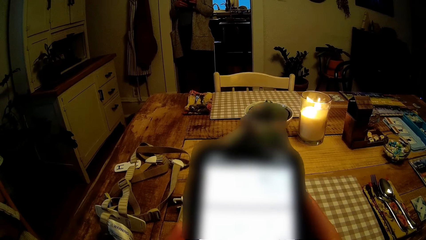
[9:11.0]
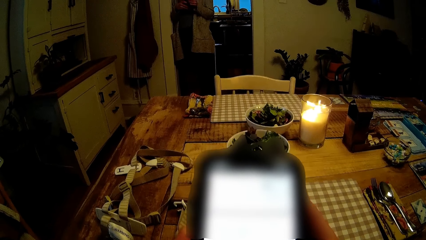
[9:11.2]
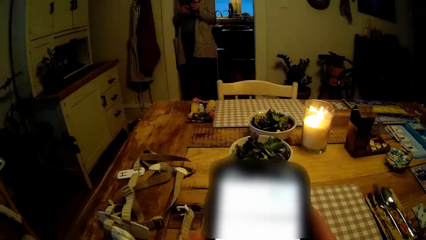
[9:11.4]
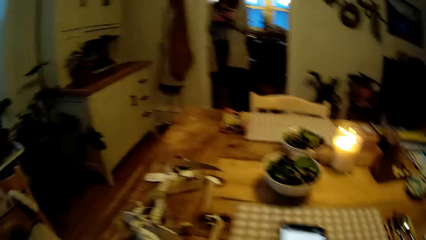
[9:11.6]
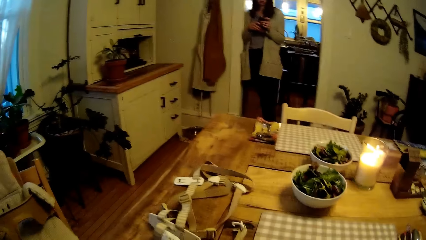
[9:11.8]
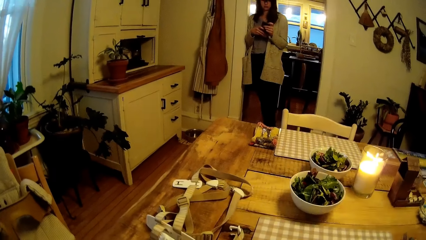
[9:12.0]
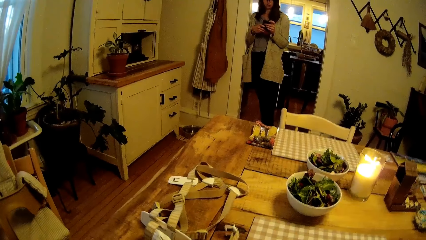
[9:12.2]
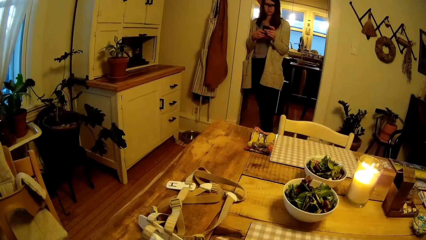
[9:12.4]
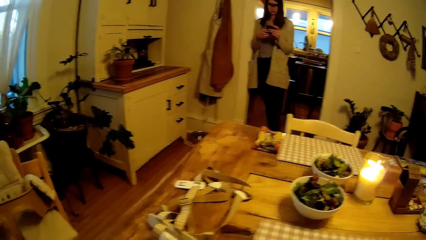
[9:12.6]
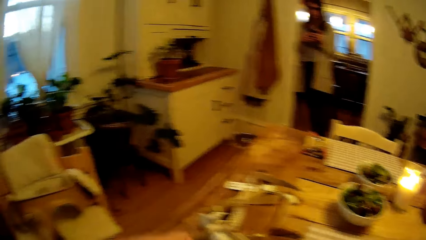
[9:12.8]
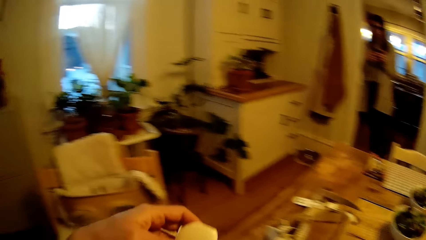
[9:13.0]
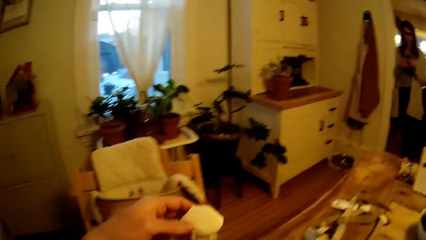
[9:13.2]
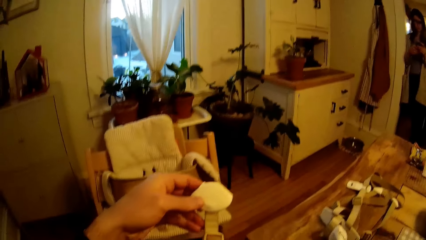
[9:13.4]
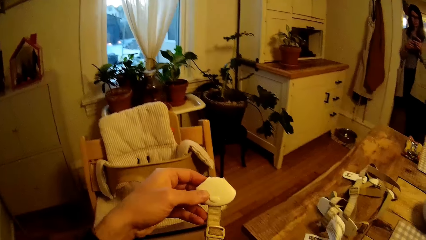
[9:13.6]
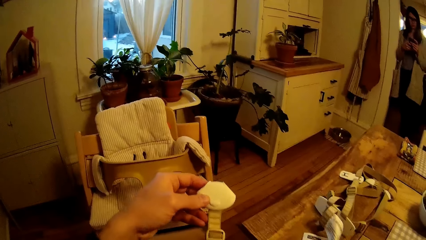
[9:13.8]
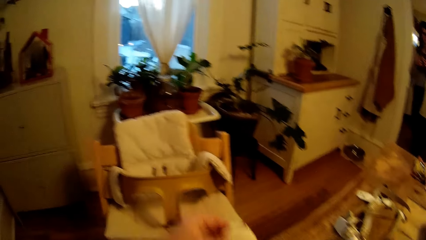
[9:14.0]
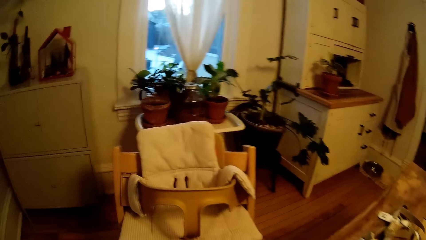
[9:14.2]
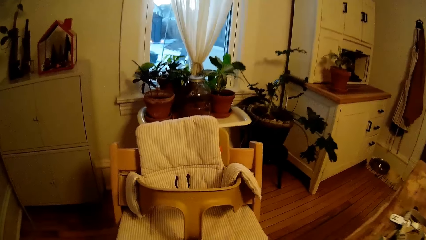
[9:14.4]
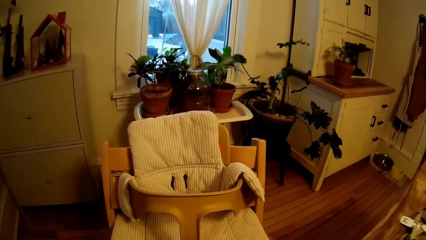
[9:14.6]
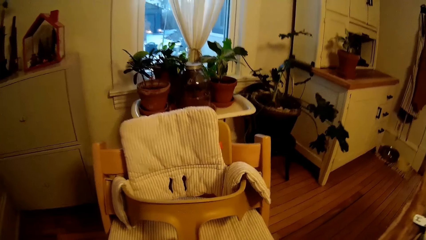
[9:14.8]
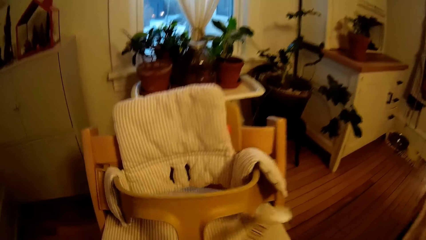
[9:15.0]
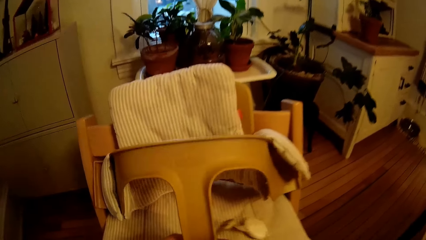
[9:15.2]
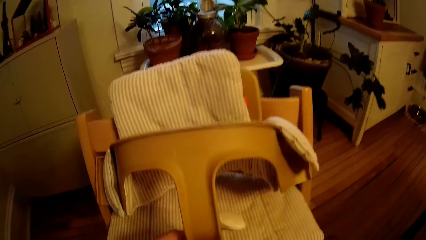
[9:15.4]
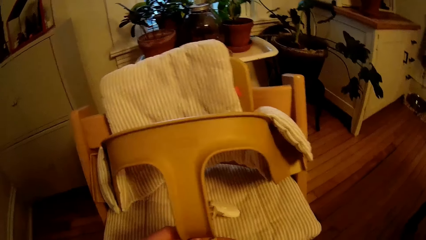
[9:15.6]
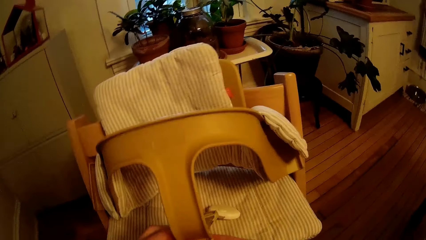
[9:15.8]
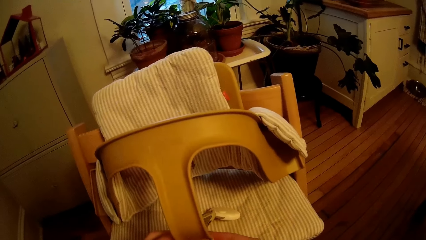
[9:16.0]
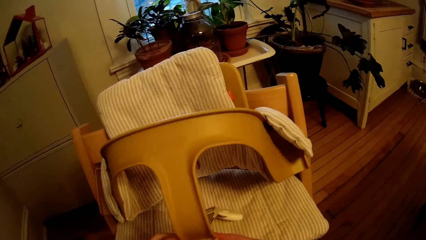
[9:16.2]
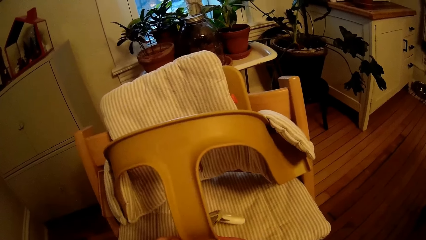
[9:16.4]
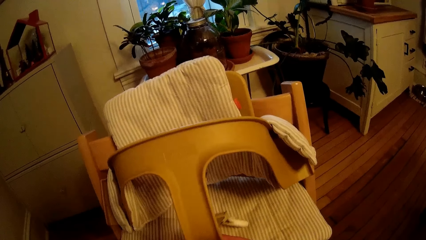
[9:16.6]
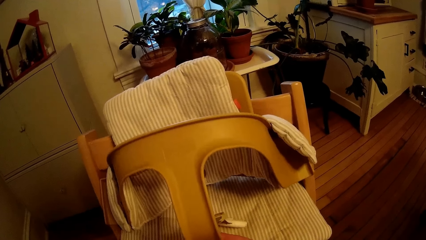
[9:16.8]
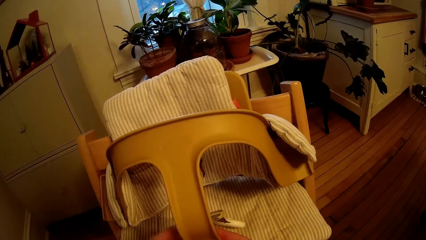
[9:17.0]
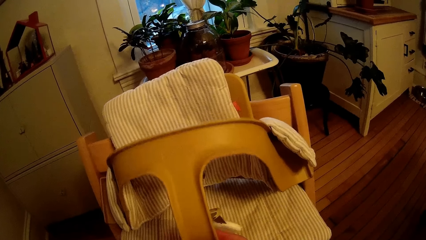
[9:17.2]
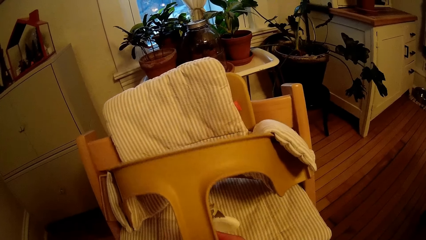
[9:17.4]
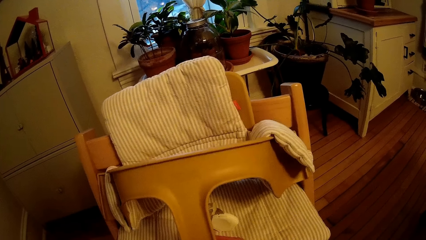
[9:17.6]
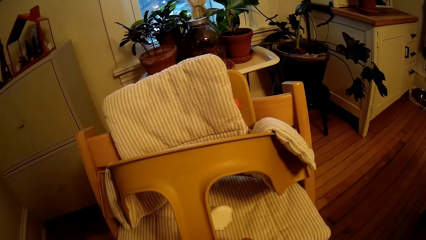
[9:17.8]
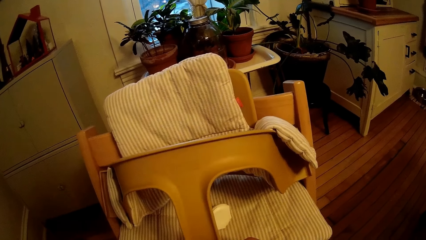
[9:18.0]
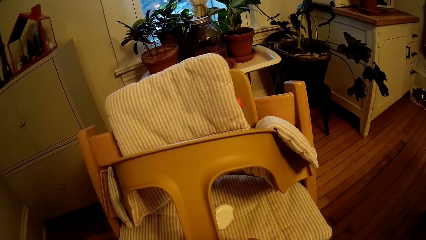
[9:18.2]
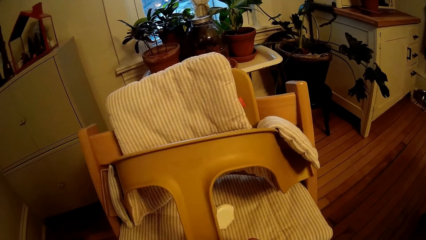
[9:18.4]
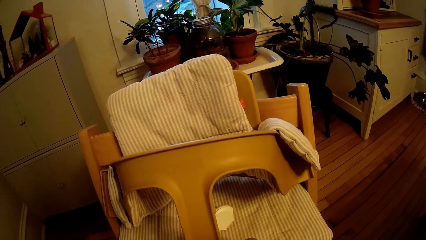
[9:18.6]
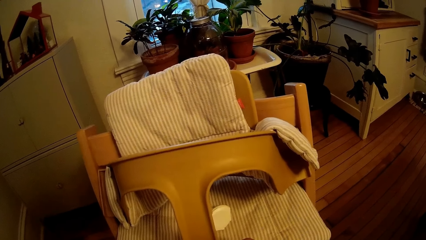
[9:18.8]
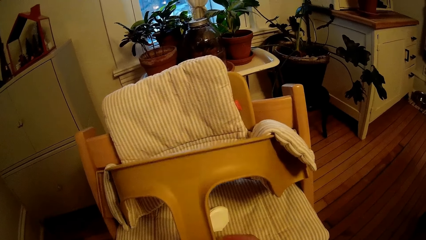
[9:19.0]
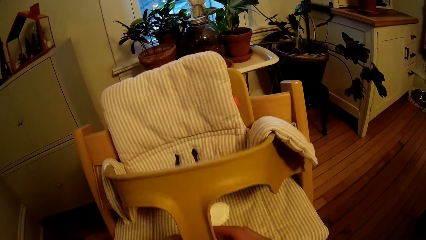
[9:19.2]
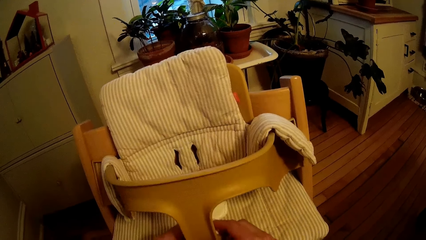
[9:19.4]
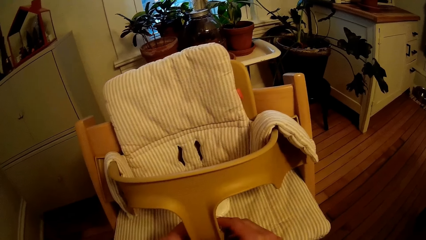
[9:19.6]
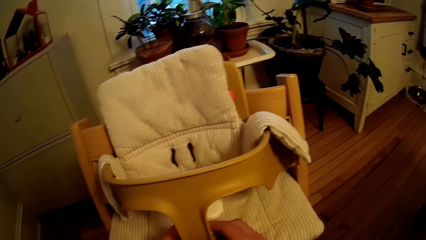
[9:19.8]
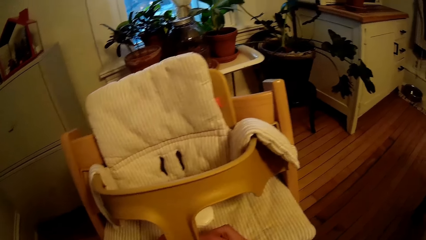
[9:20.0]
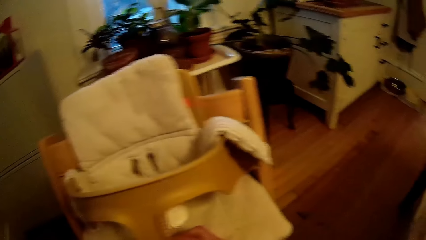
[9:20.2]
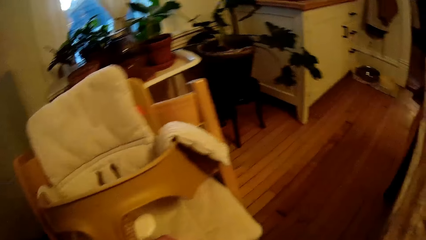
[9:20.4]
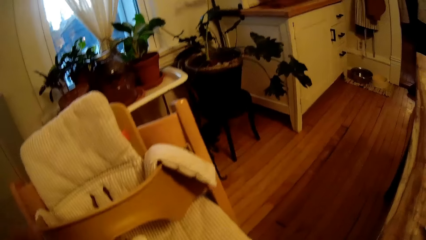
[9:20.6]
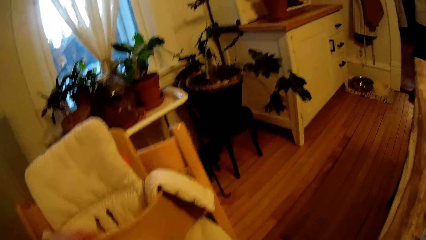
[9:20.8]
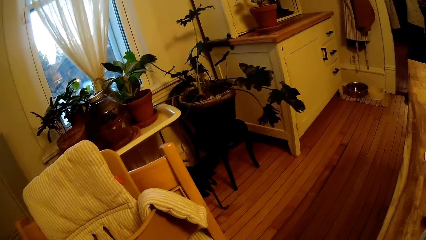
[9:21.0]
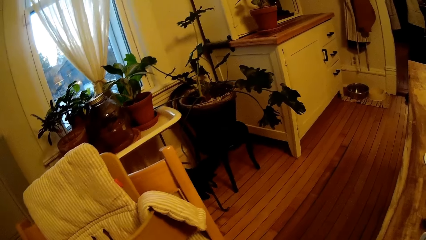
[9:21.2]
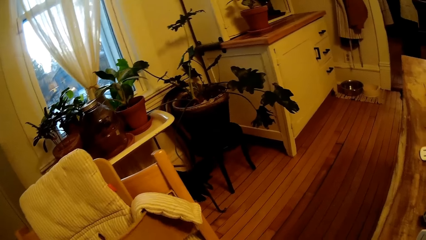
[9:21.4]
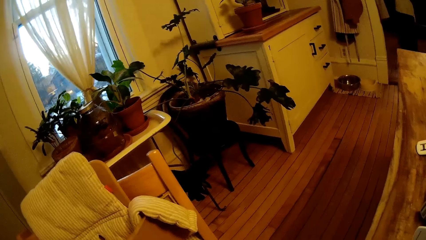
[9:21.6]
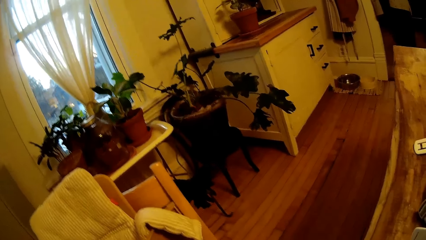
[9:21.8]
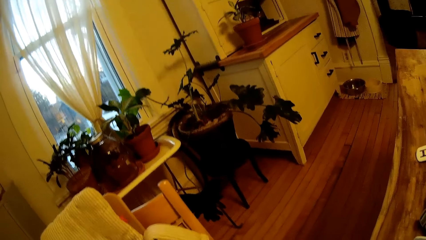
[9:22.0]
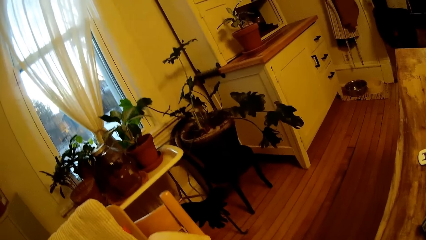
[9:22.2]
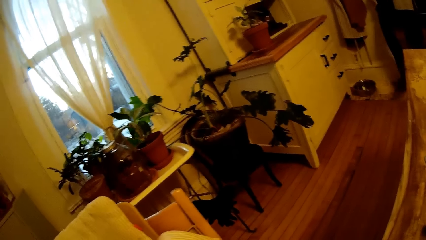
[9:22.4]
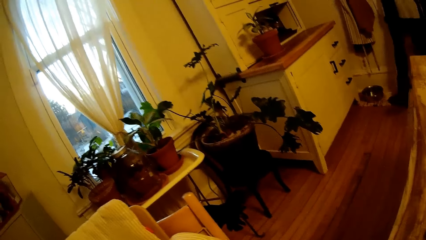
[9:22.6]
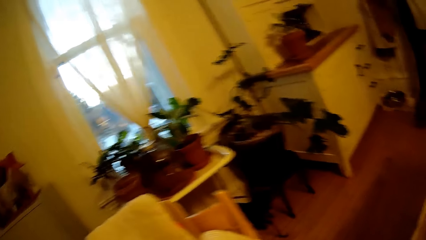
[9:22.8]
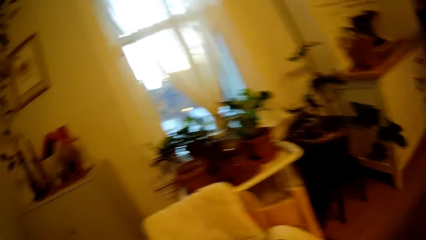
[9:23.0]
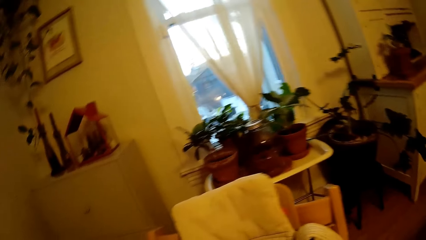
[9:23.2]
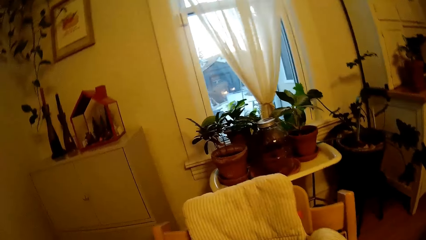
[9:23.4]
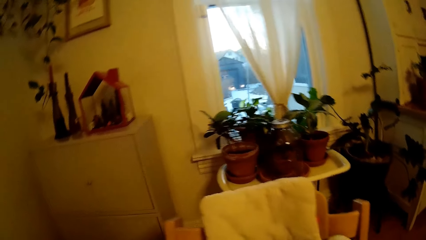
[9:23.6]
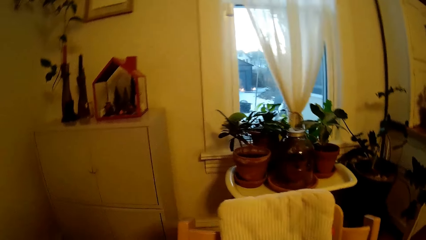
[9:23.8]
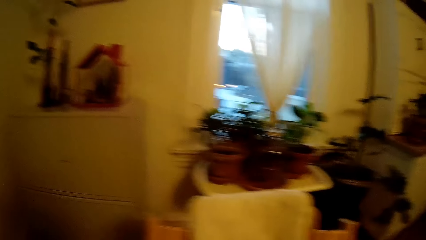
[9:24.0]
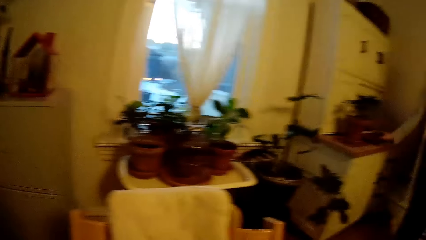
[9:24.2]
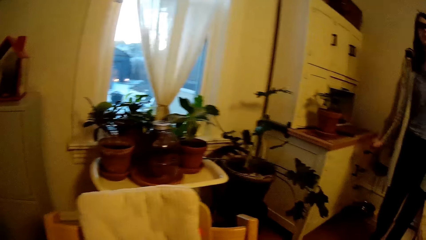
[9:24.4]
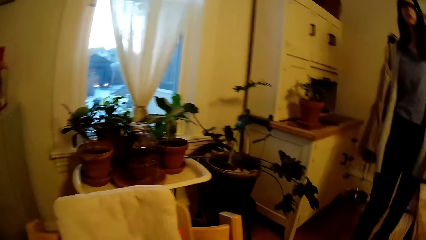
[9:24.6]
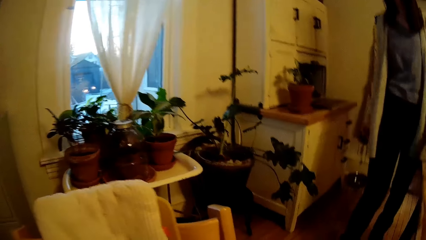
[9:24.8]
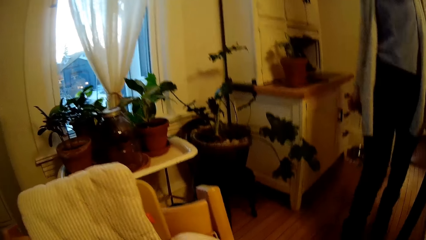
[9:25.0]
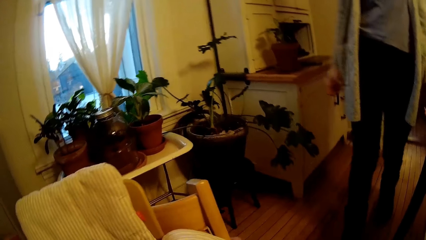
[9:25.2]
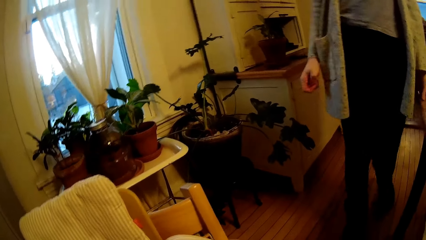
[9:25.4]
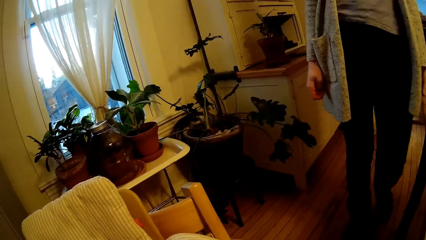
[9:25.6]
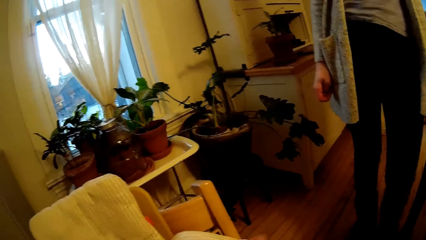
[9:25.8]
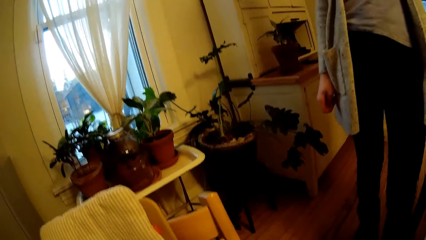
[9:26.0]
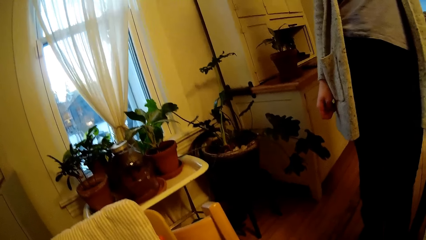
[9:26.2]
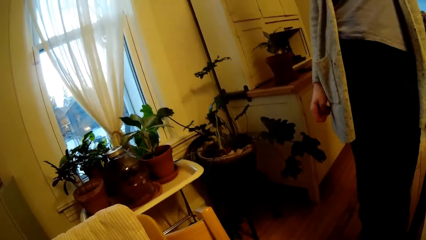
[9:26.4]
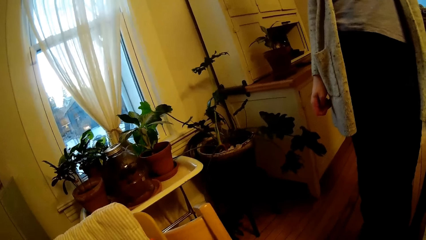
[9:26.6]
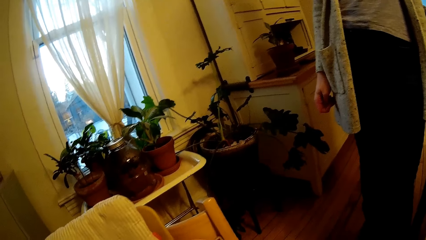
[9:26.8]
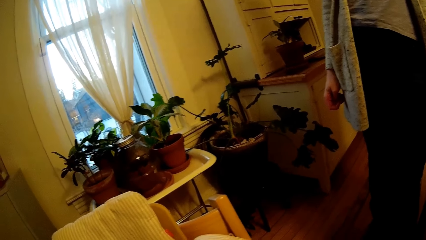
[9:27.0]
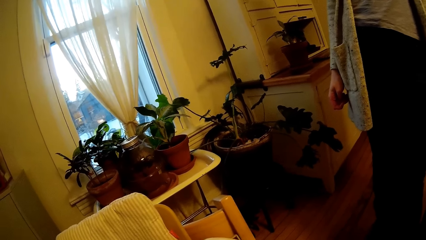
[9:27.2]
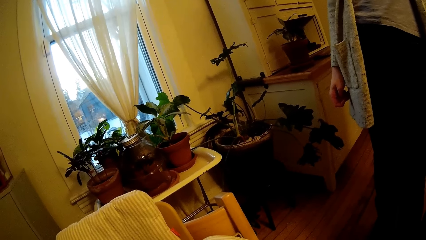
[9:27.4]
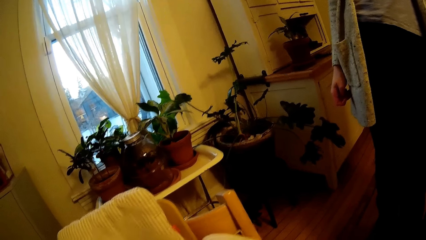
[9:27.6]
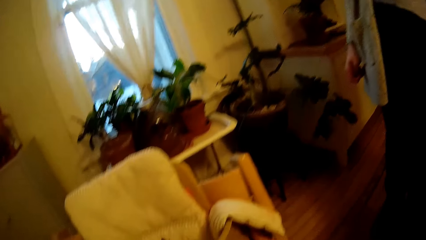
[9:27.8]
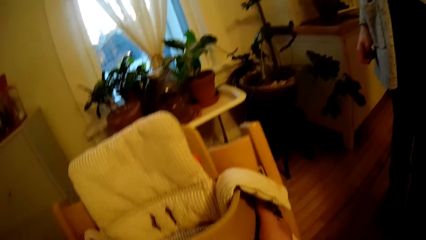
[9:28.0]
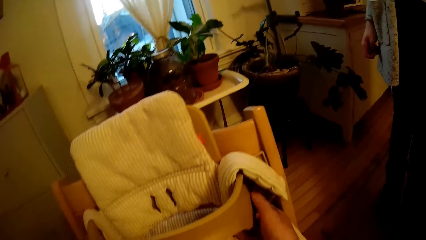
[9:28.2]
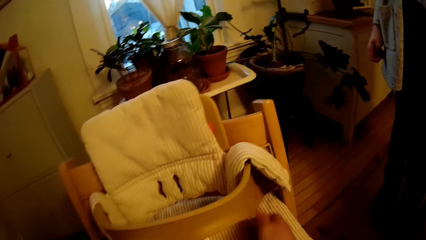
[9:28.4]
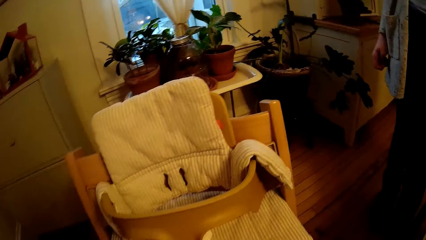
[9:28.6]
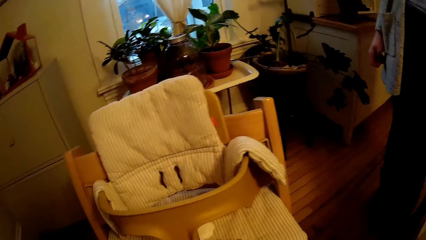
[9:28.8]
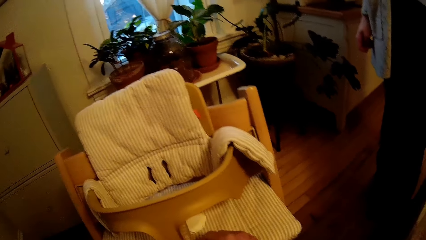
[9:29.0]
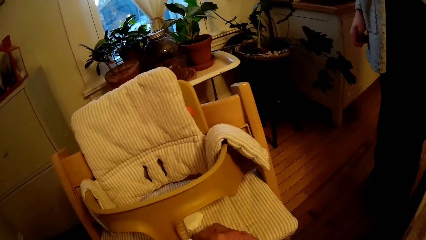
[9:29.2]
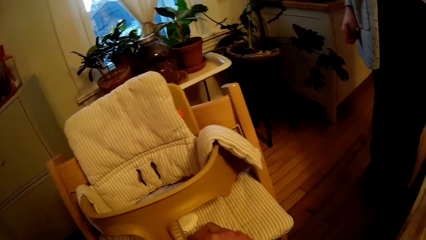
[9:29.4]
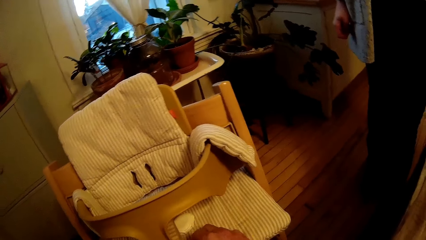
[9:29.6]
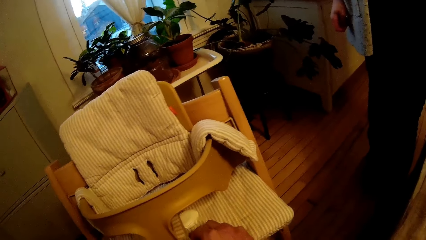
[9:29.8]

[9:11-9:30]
The camera wearer stares at the woman. They pick up the belts. They hold the strap in both hands. They put a belt on the kid's seat. They interact with the woman. They adjust the high chair harness with both hands. The woman moves toward the dining table. The camera wearer fixes the seat. The woman drops her phone on a shelf with her right hand.
